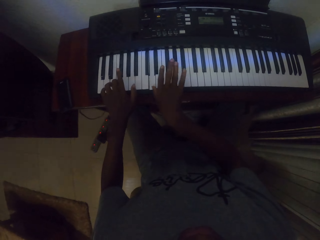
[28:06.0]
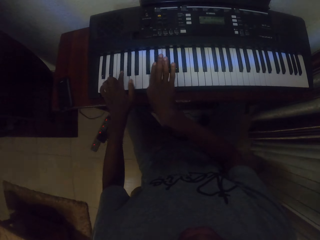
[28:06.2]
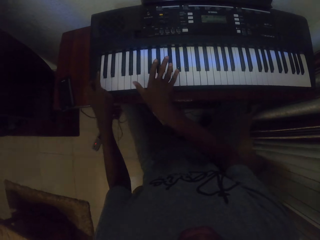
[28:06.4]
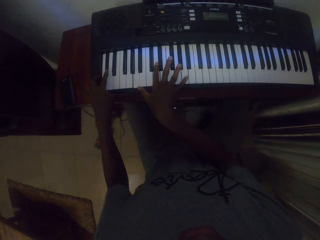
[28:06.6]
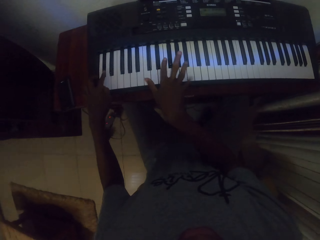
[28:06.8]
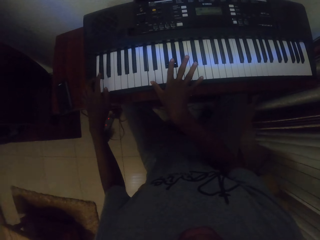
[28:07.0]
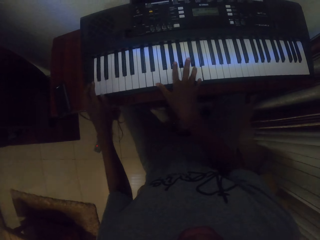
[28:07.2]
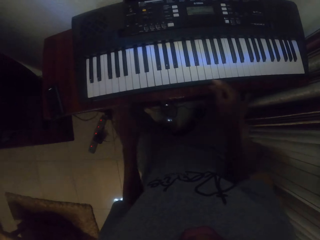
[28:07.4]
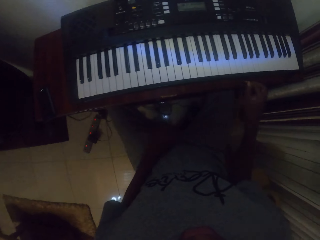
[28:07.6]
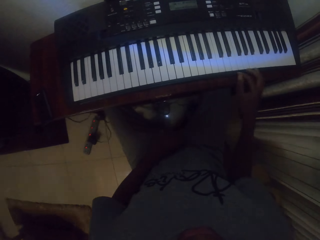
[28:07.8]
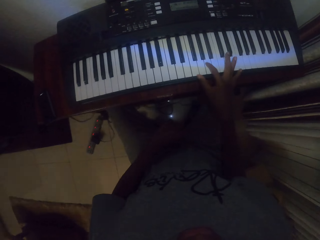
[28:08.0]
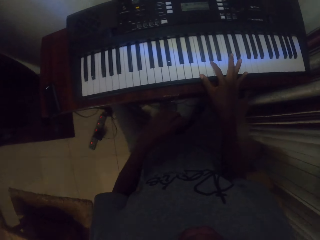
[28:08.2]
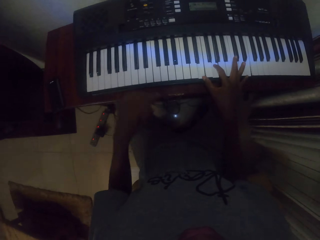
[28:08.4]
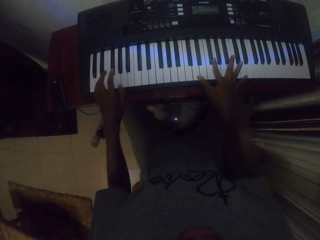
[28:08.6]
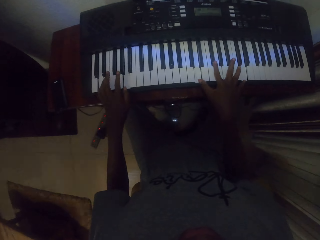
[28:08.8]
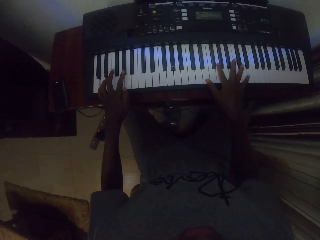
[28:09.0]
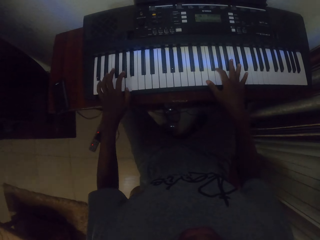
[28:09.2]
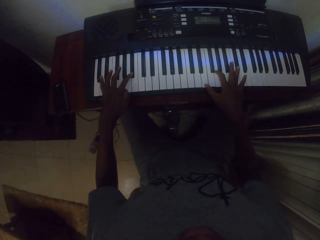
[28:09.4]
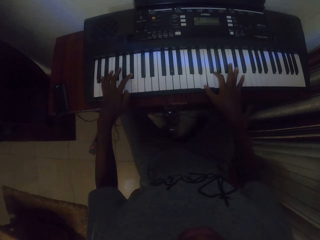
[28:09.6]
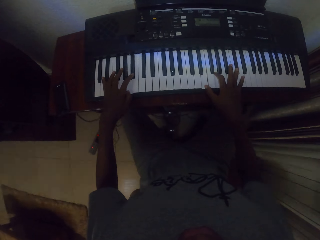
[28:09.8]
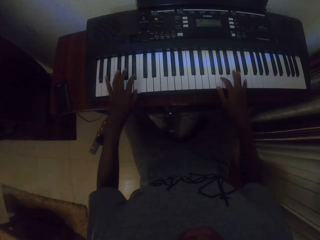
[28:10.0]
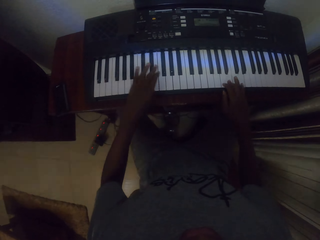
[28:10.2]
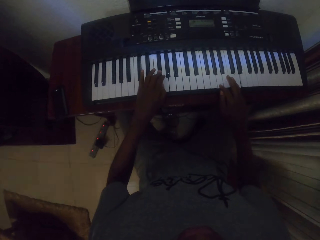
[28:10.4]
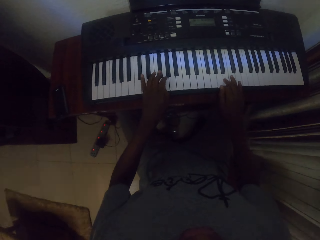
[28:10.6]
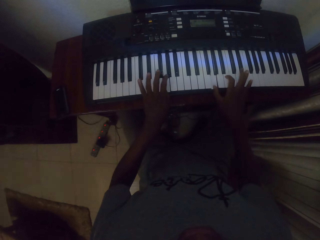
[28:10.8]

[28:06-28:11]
The camera wearer places the right hand on the lap. They place the left hand on the piano keyboard.

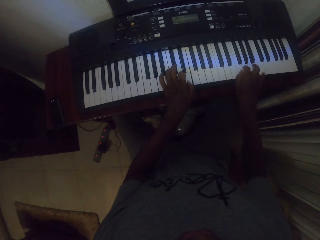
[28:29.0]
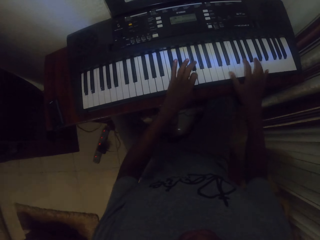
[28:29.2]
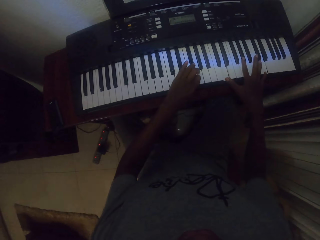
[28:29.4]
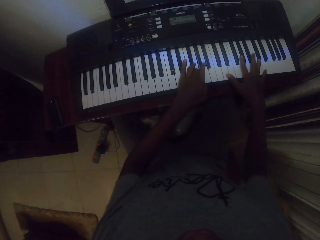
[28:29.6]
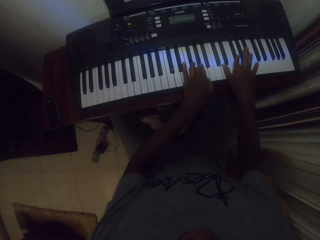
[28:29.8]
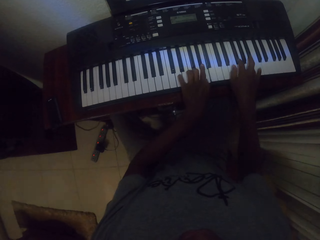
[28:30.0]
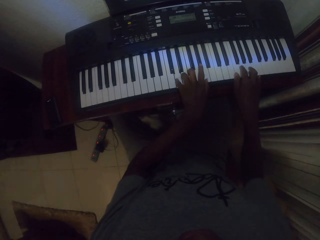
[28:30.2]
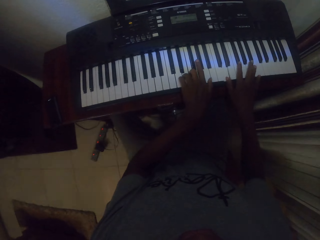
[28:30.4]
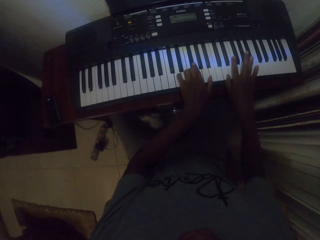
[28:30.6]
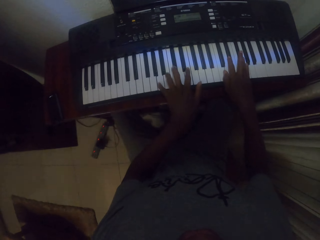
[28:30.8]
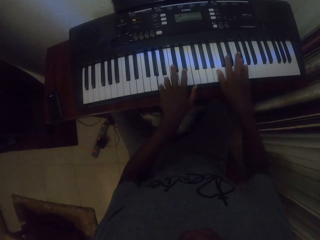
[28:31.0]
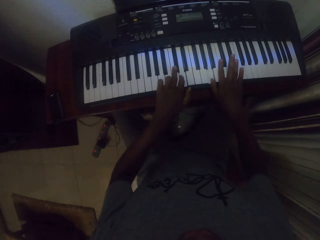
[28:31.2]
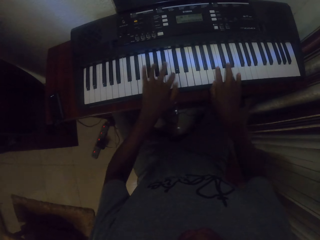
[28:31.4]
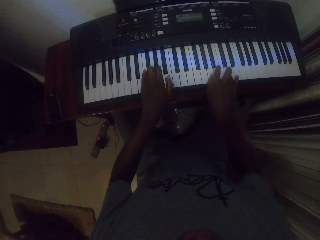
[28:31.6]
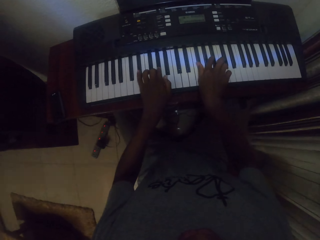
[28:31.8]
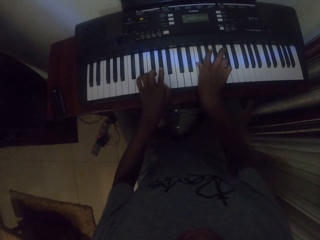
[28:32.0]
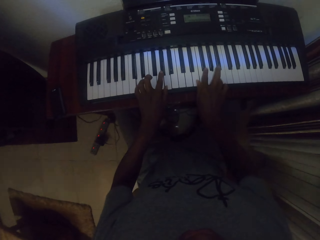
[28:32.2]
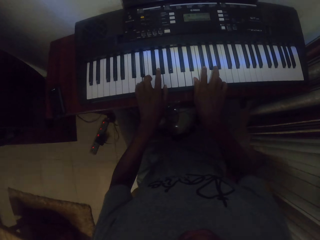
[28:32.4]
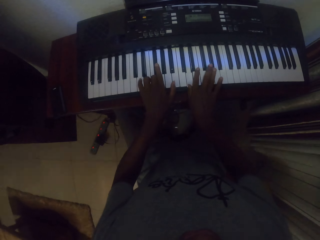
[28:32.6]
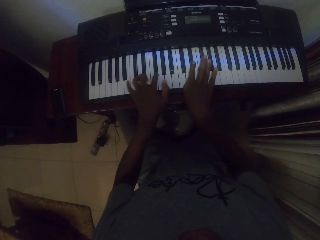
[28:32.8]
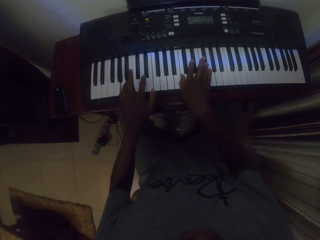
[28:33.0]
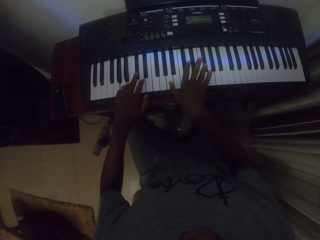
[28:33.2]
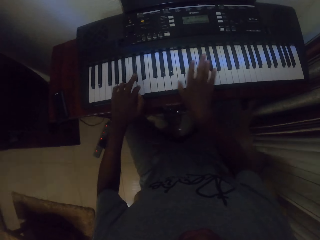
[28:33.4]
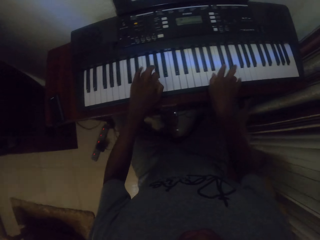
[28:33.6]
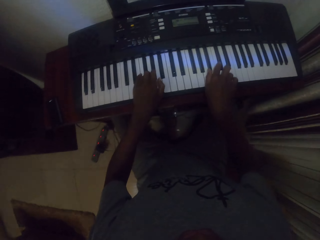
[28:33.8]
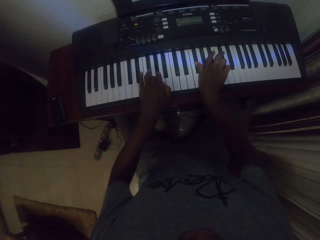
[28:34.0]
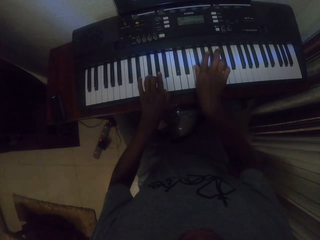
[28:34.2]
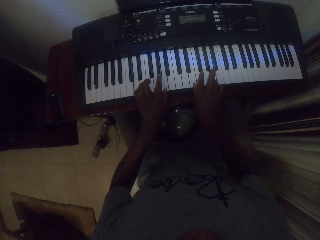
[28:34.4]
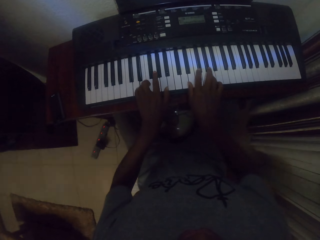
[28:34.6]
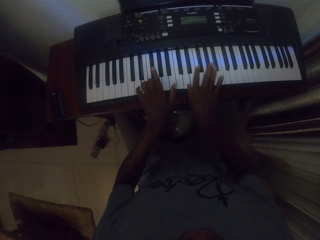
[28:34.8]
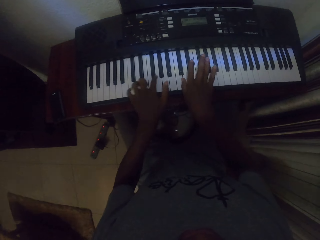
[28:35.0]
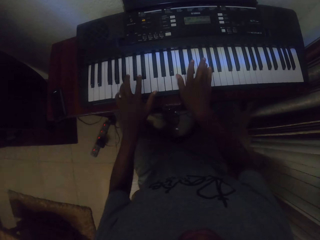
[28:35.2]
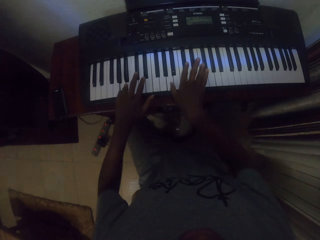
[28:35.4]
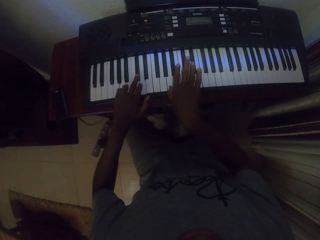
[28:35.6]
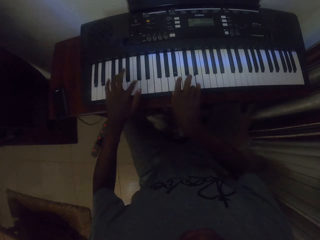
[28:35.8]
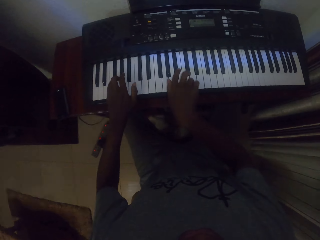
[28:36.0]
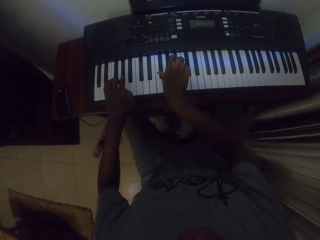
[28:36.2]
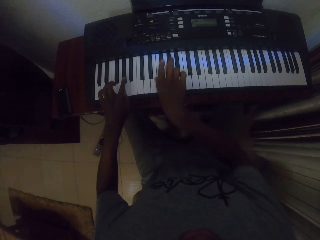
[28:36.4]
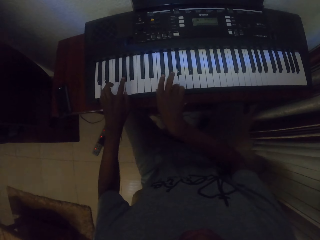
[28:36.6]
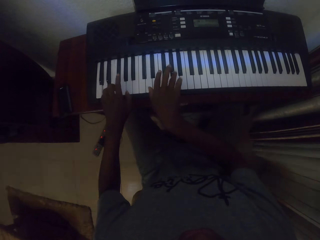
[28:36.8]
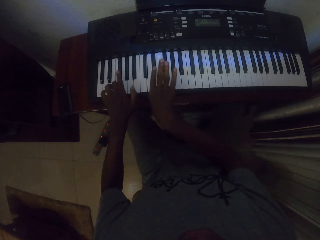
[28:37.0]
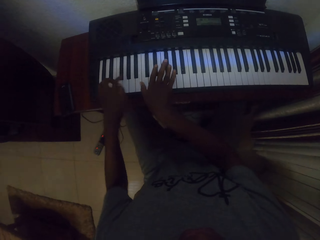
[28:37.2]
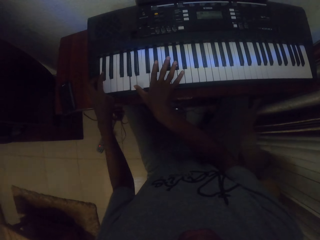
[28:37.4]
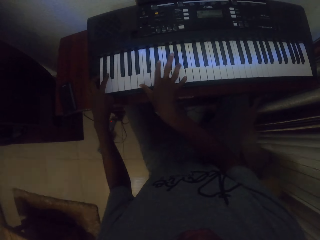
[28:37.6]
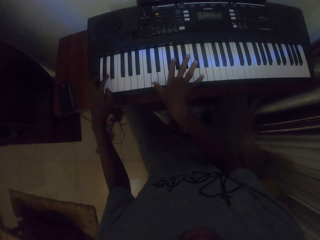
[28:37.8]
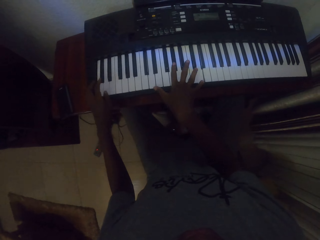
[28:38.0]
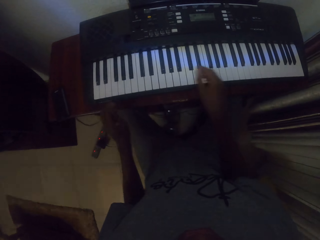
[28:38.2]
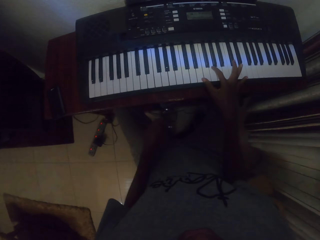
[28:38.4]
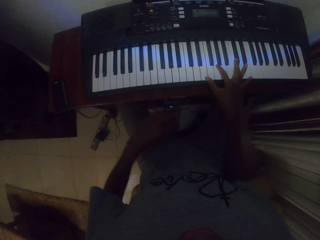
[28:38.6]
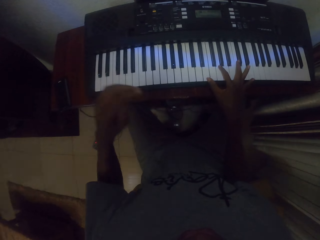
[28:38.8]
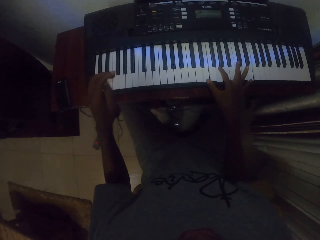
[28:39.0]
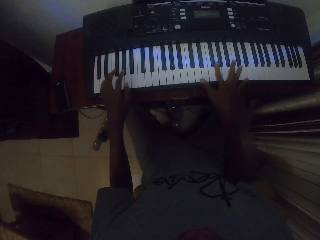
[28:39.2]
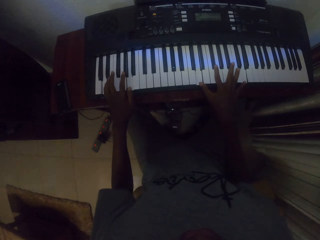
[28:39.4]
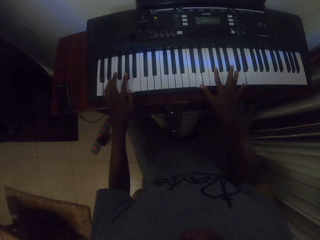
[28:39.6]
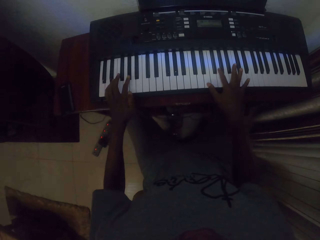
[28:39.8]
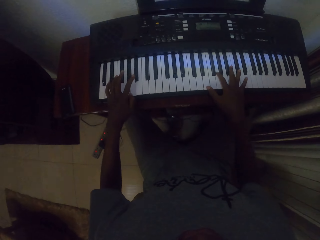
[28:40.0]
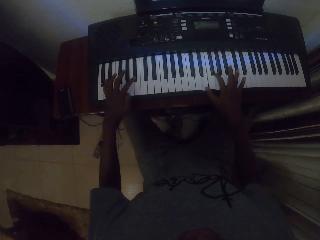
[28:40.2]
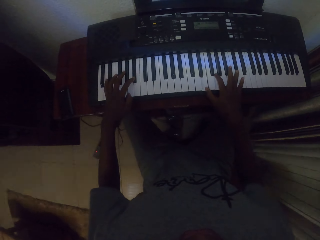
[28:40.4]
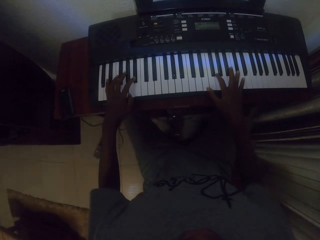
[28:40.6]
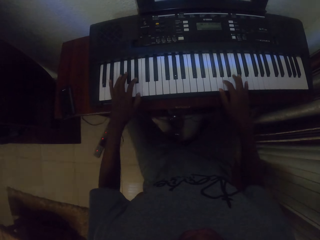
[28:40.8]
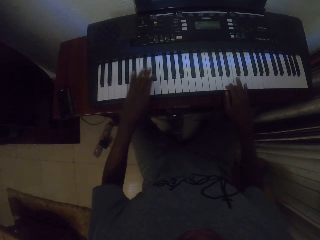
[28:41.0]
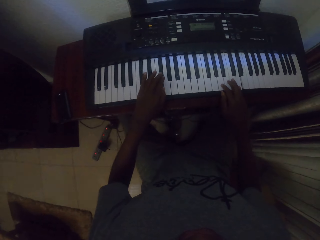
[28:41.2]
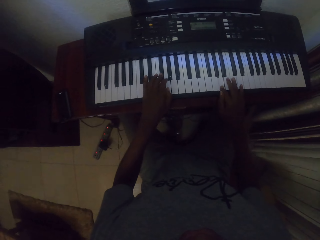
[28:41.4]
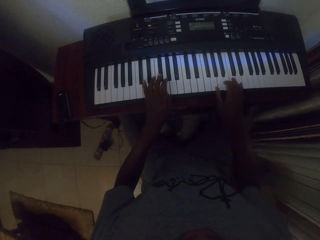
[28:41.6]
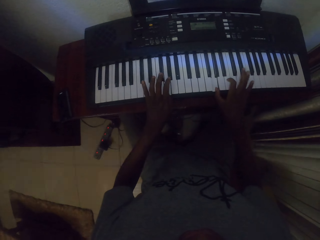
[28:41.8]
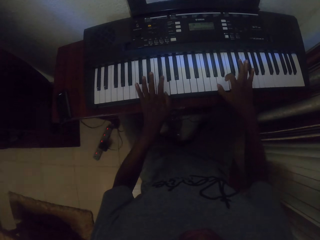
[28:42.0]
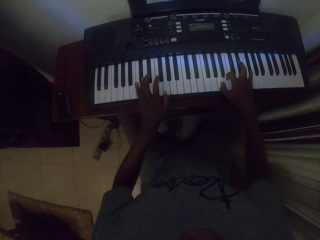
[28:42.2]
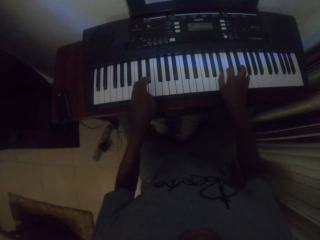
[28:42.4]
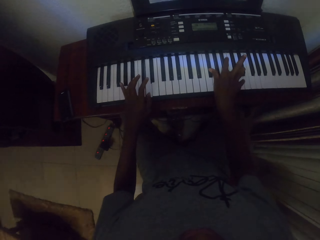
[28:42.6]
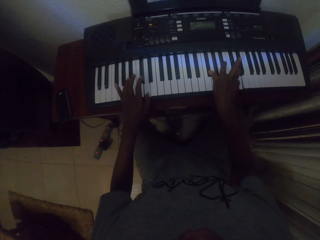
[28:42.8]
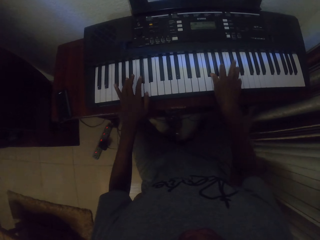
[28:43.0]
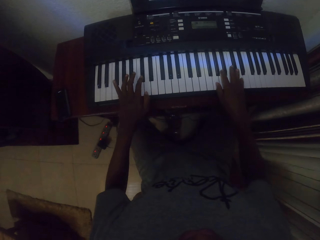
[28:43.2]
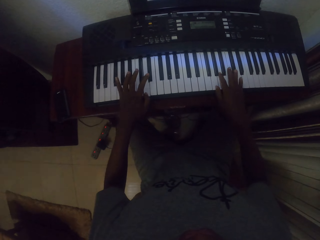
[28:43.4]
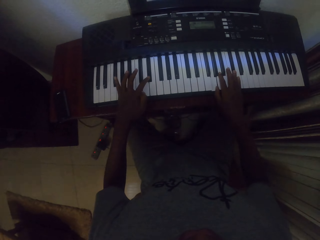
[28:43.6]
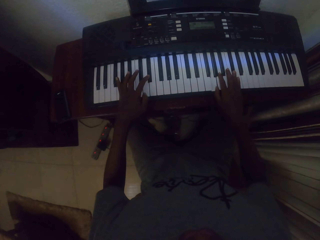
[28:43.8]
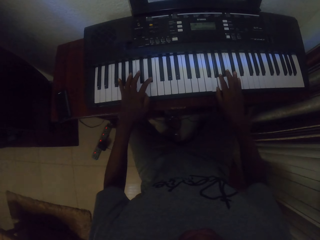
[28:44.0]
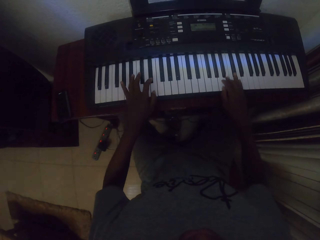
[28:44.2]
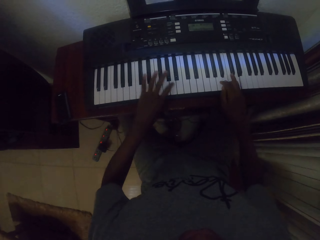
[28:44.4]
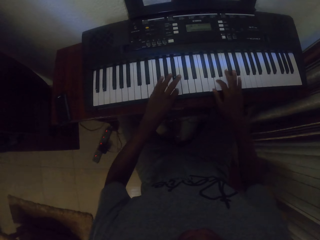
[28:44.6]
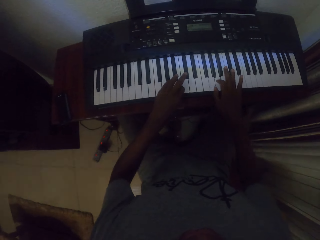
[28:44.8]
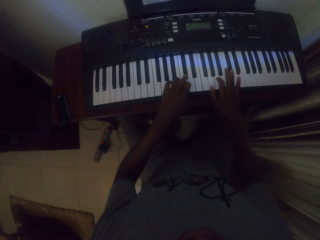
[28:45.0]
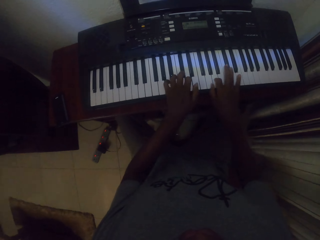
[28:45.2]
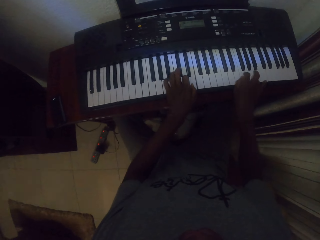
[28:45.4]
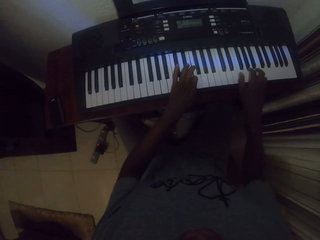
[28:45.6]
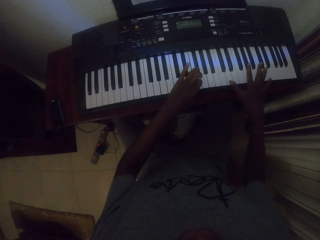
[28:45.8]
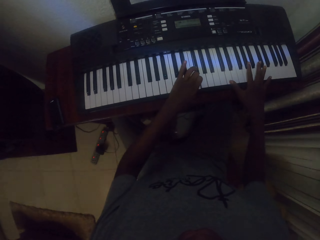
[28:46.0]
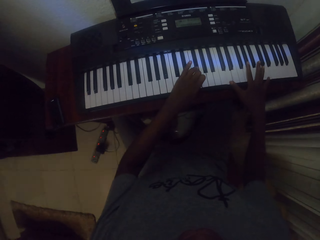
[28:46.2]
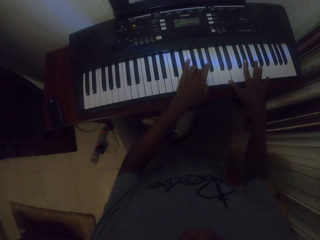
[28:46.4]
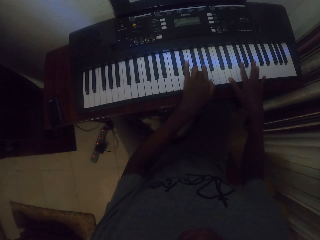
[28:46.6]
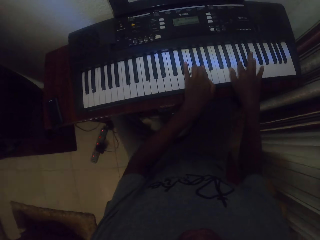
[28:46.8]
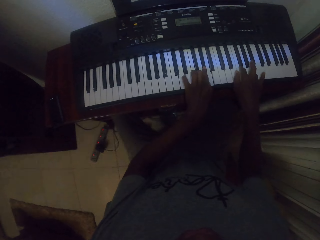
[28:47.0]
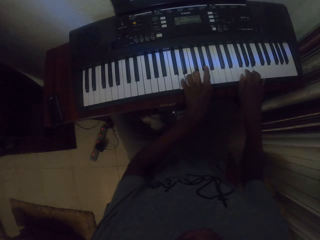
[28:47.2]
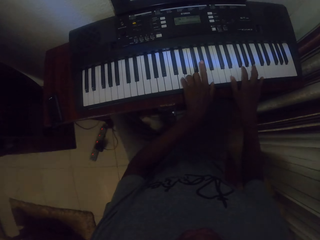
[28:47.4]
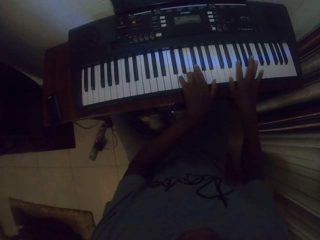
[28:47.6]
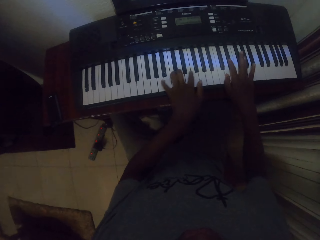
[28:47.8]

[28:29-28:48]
The camera wearer plays the piano with both hands. They move the left hand.
